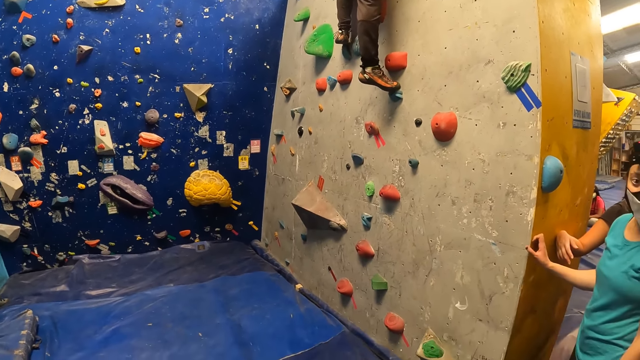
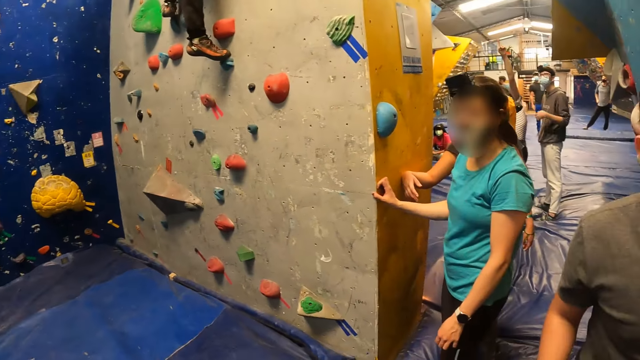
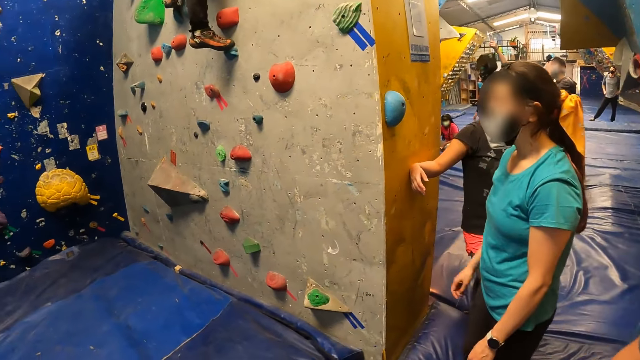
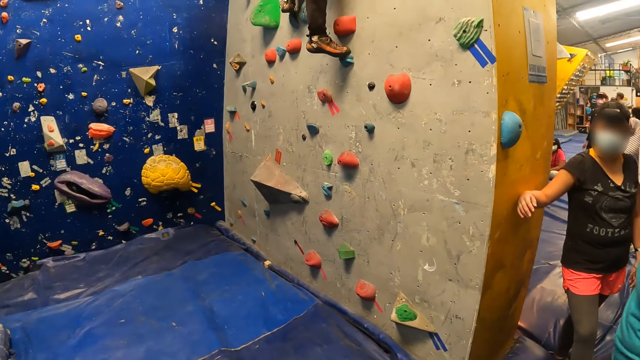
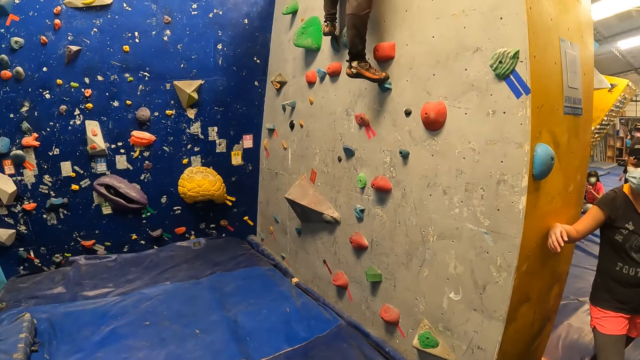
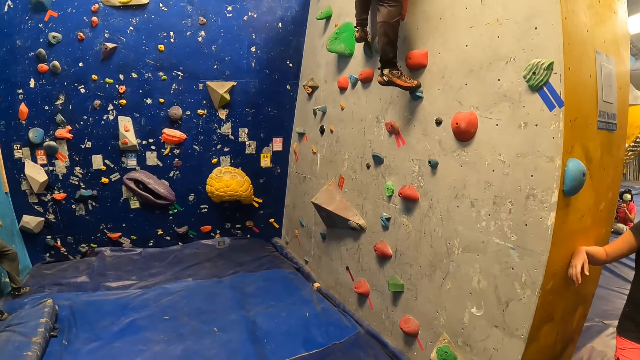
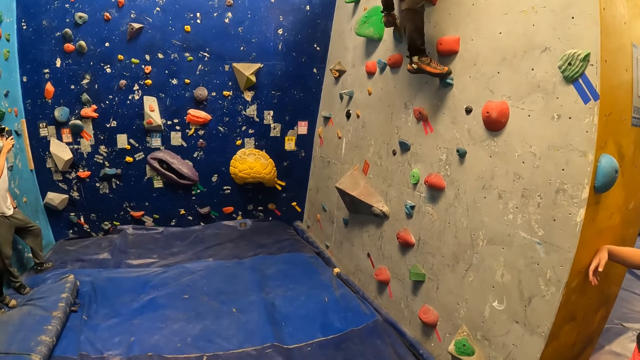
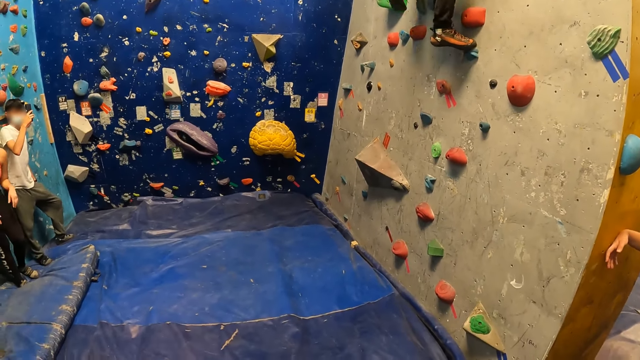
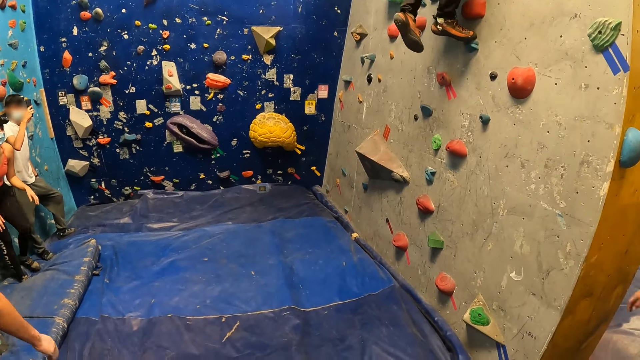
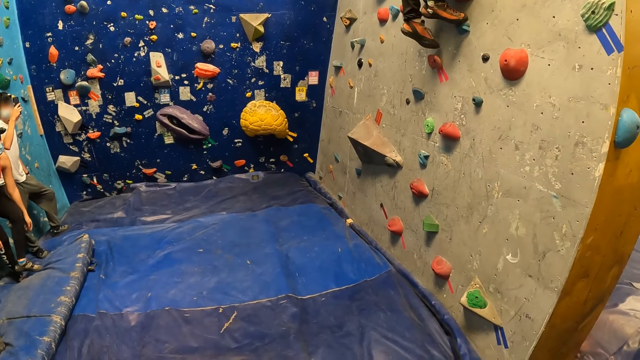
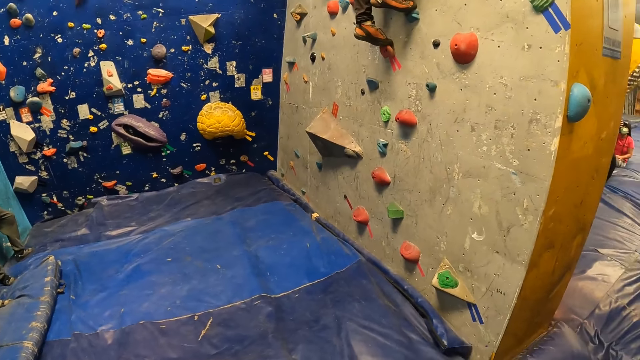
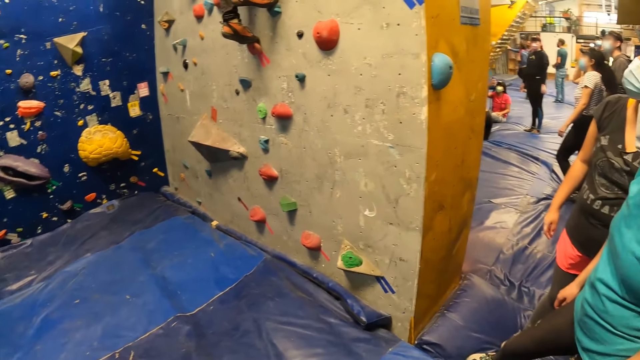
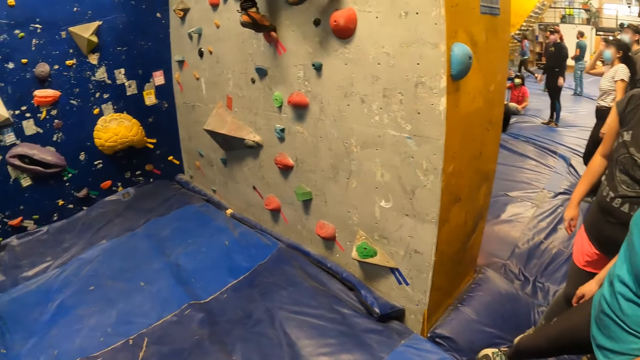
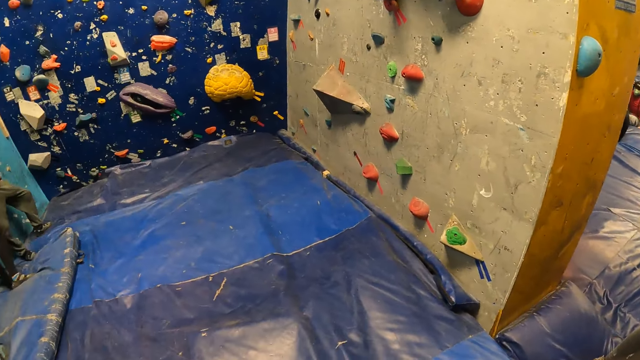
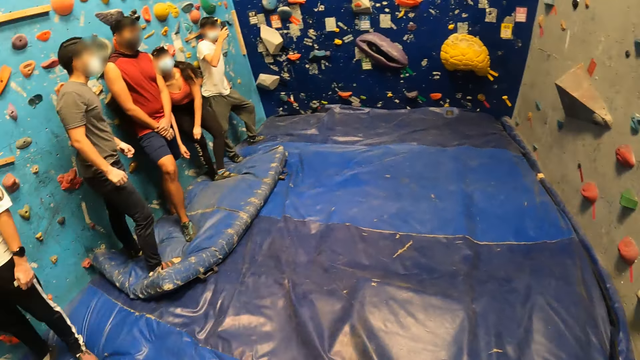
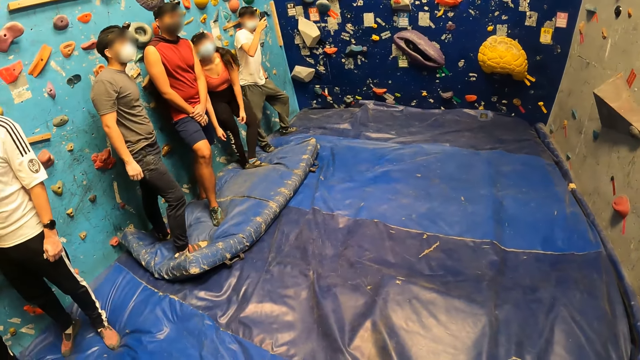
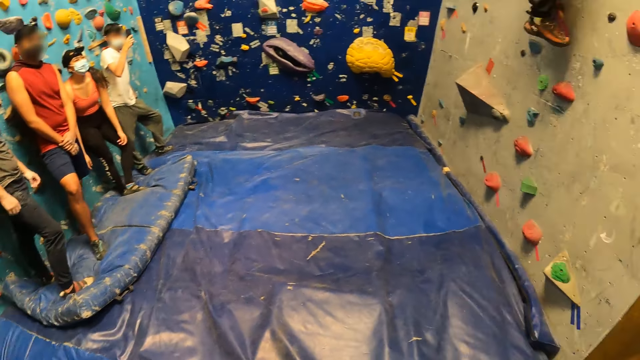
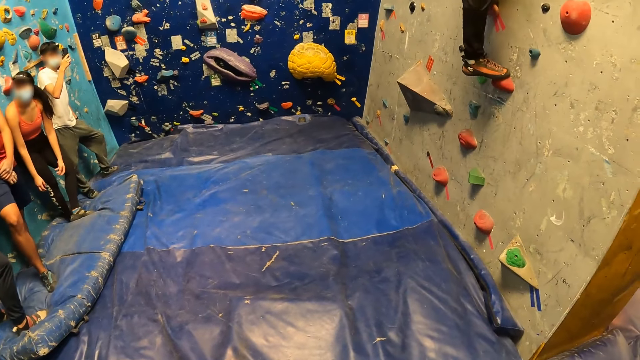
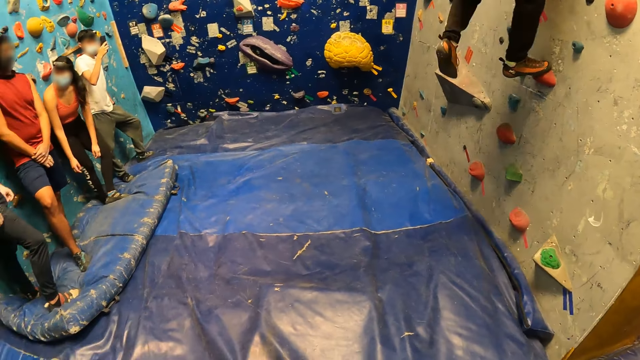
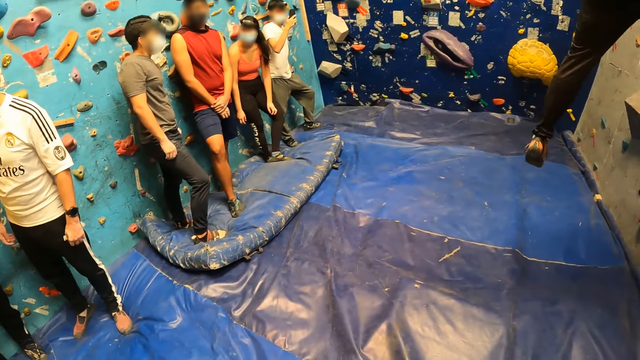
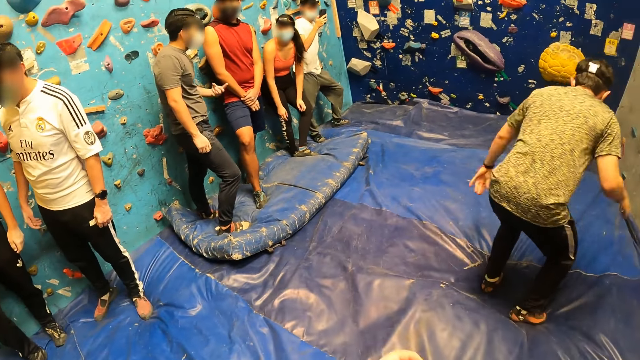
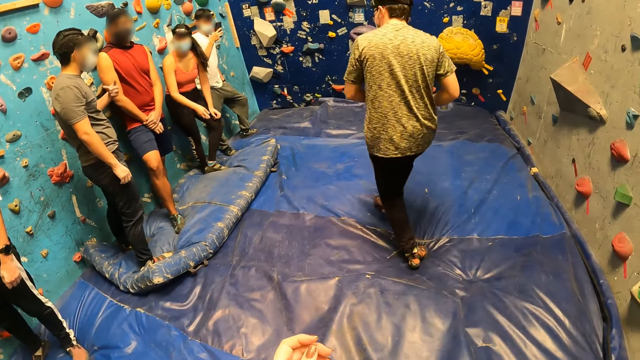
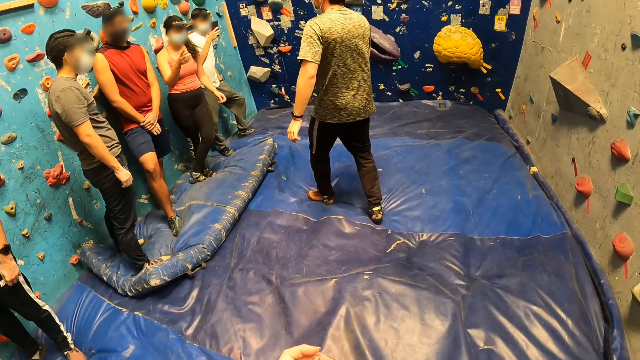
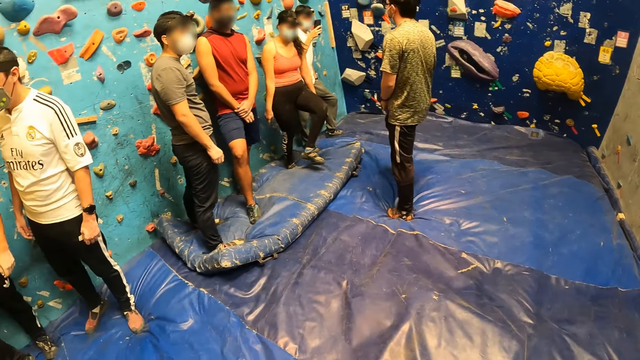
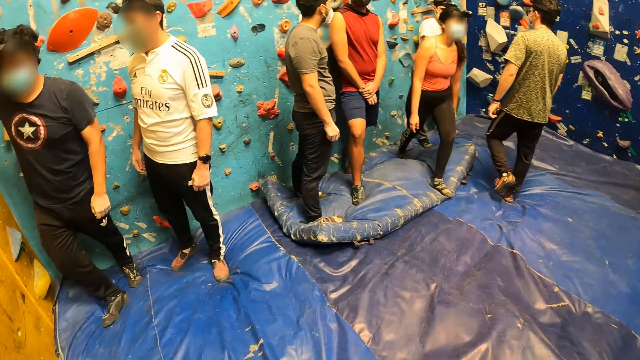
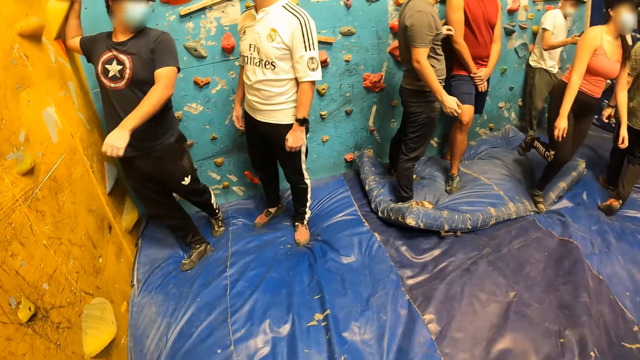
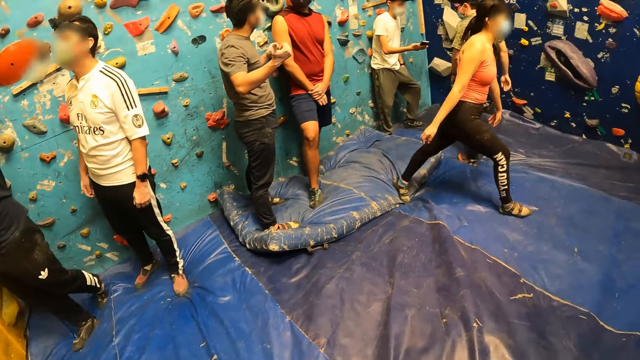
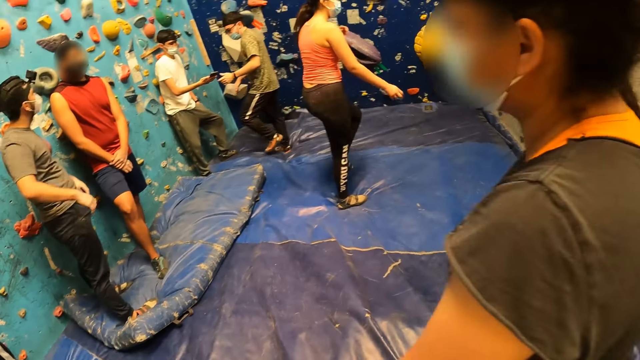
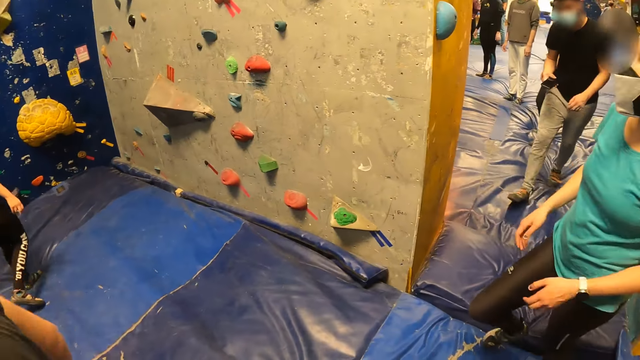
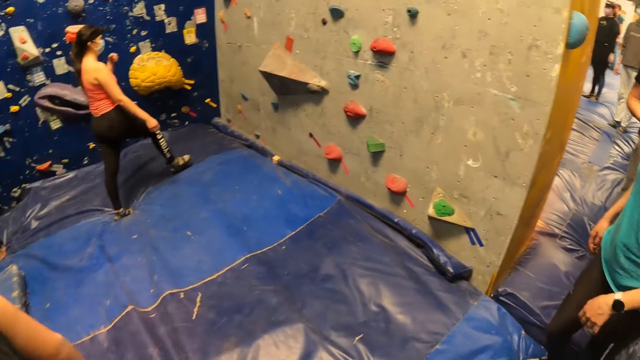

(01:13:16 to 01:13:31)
A woman holds the wall with her hand and walks backwards in the room. A man climbs the wall. Another woman moves her body. The man climbs the wall. The other woman laughs. The man climbs down the climbing wall and jumps to the mat. Another man moves his hand. The second woman points her finger out. The first man walks around the room. The second woman walks around the room. A third man raises his hand. The second man moves his hand. A third woman walks around the room.

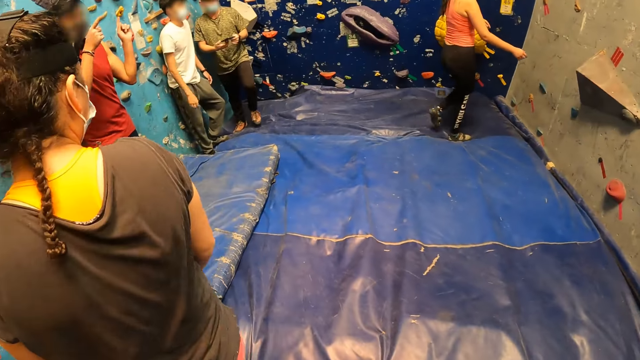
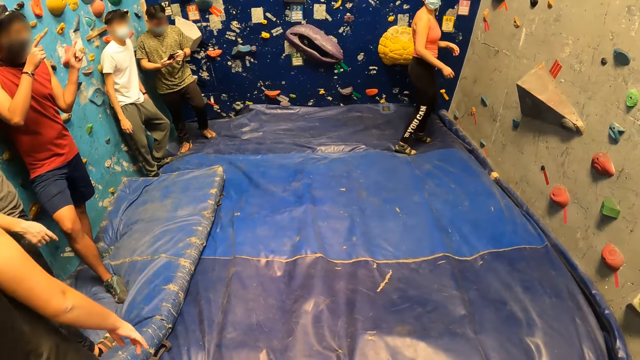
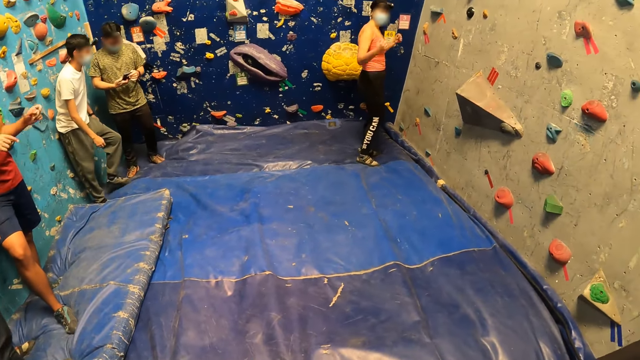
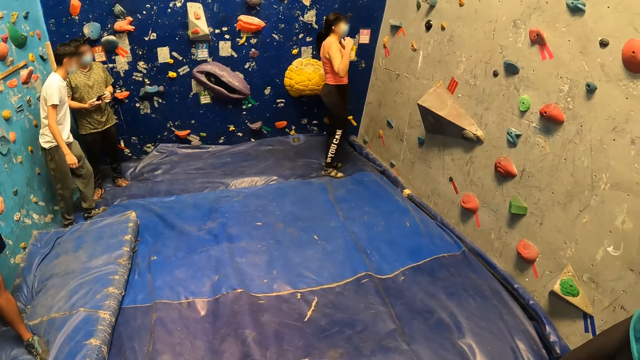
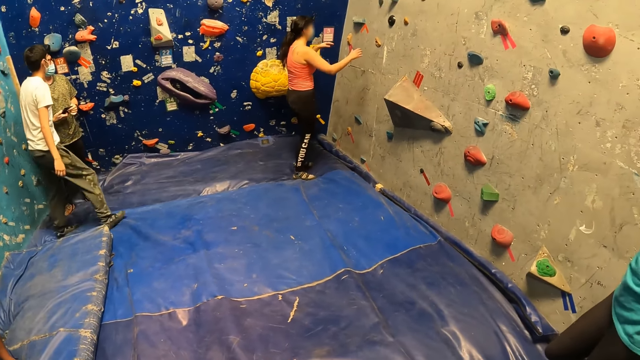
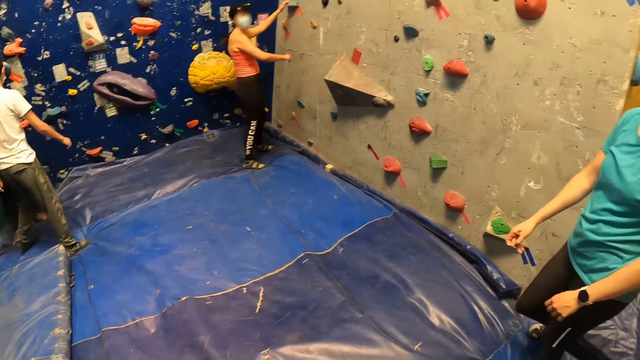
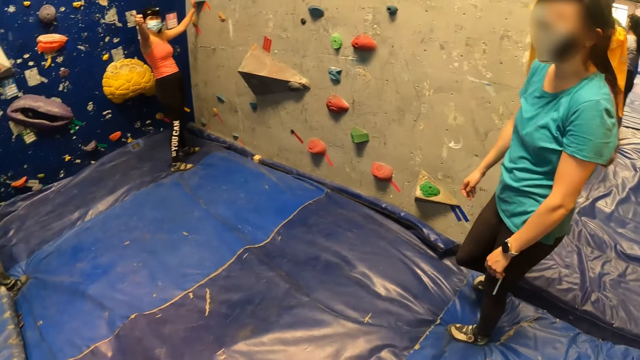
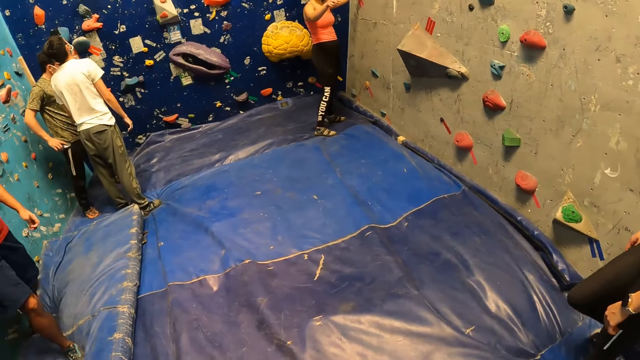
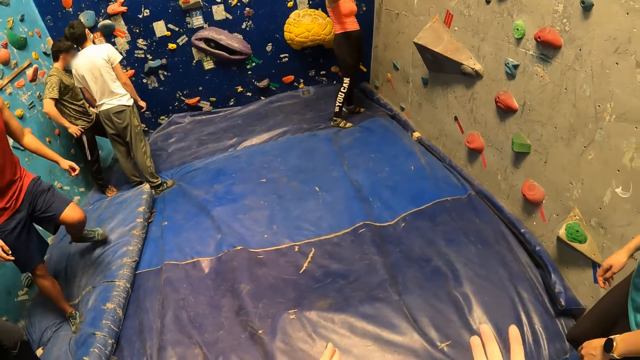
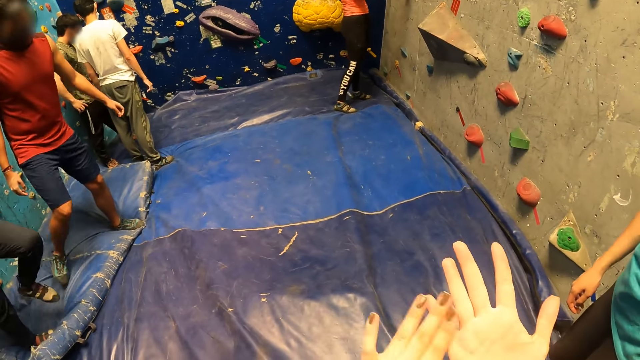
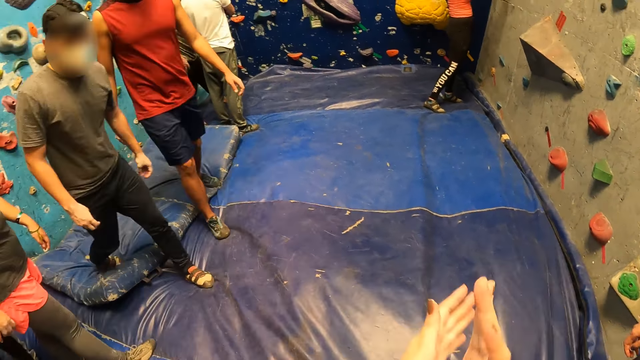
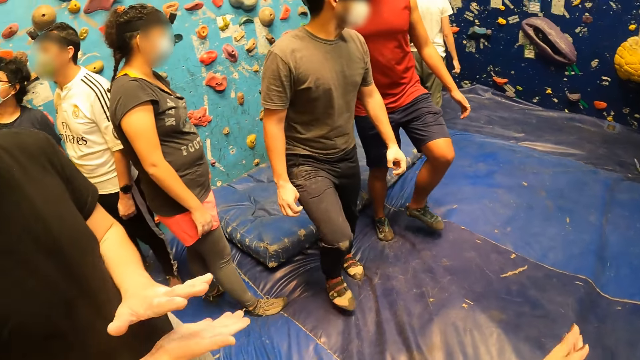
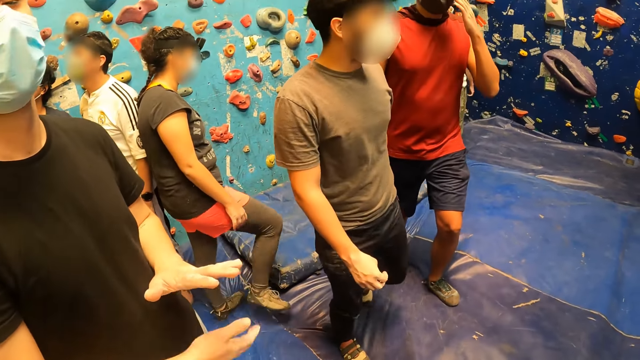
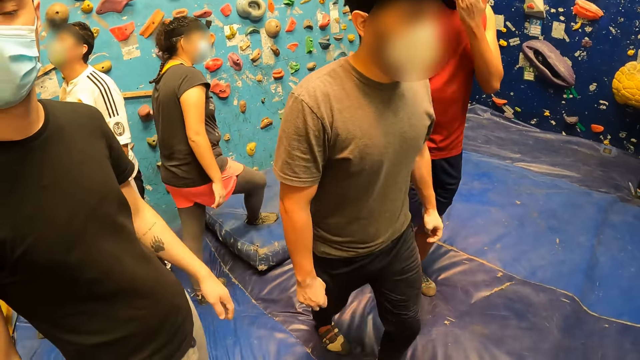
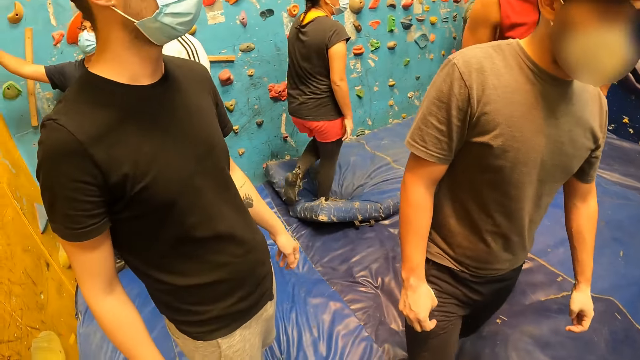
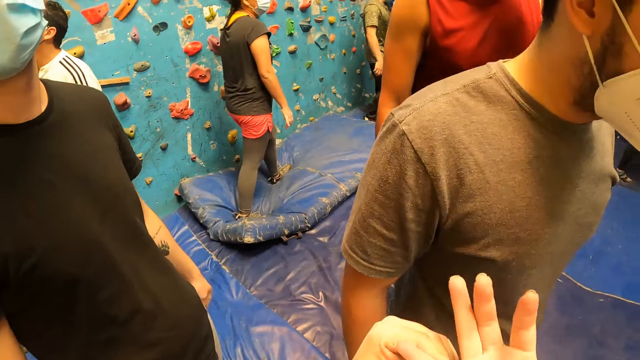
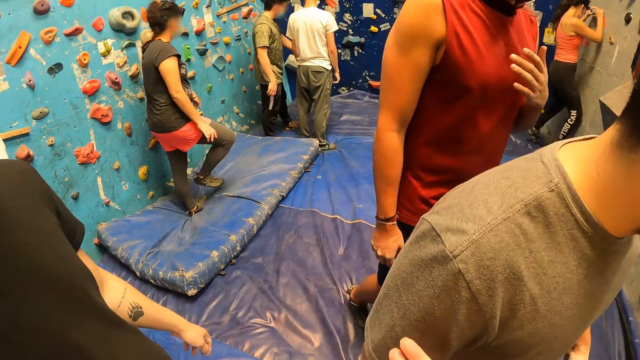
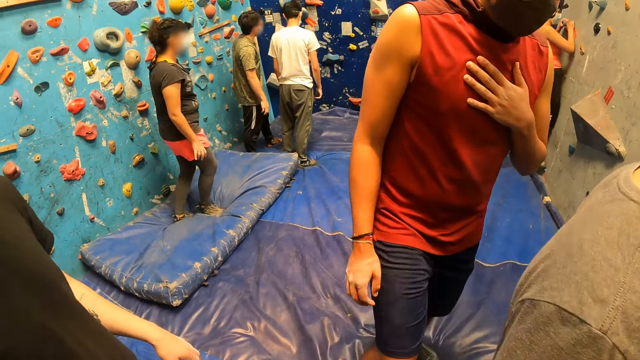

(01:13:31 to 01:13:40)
A woman jumps up. A man moves around the mat. The woman points her finger out. Another man walks around the room. Another woman climbs the climbing wall. The camera wearer dusts her palms against each other. A third man claps his hands. A third woman walks around the room. The second man walks around the room. Another man puts his hand on his chest.
